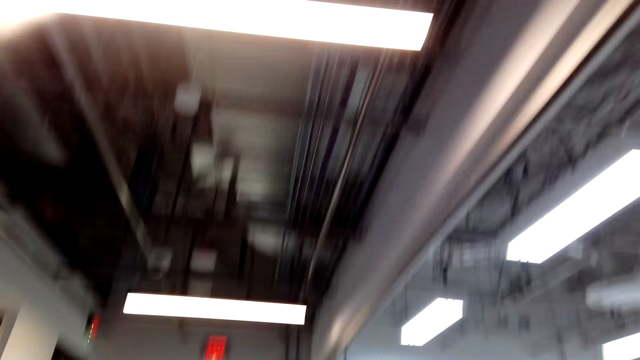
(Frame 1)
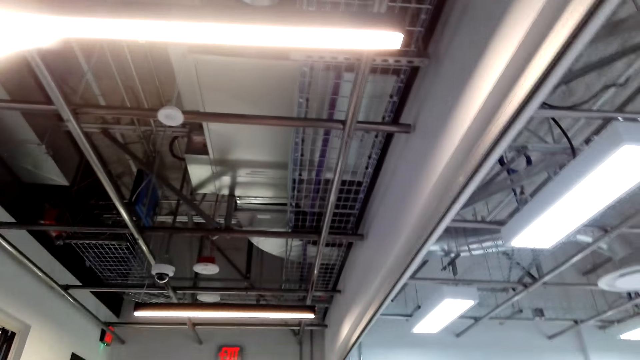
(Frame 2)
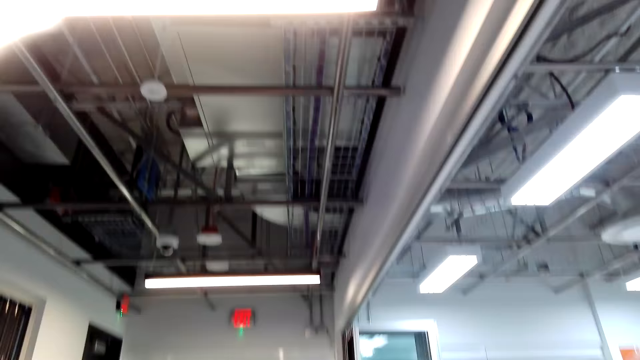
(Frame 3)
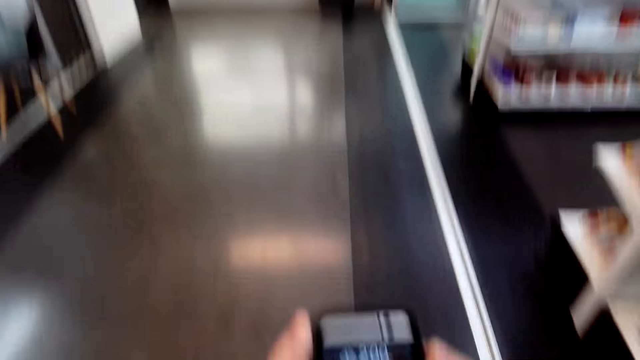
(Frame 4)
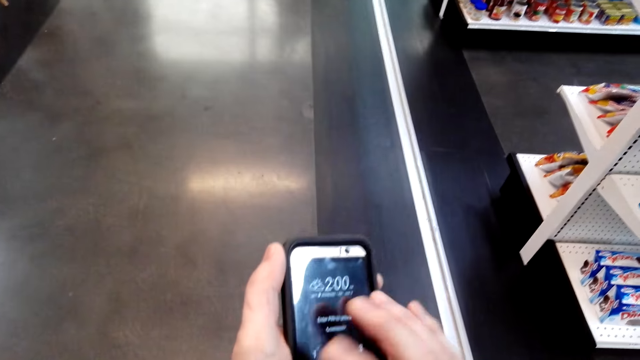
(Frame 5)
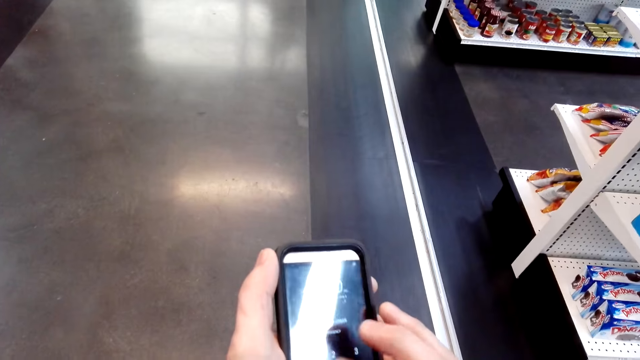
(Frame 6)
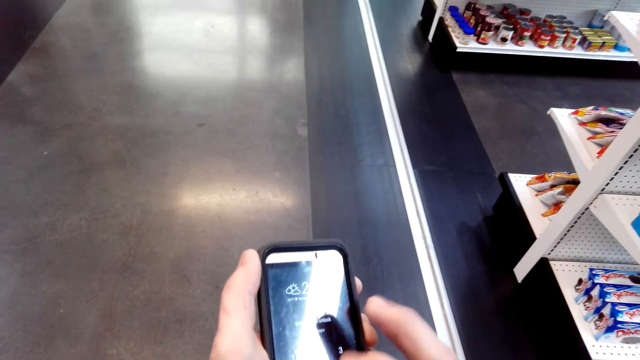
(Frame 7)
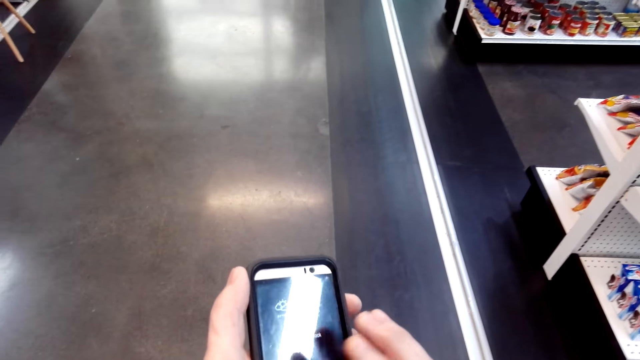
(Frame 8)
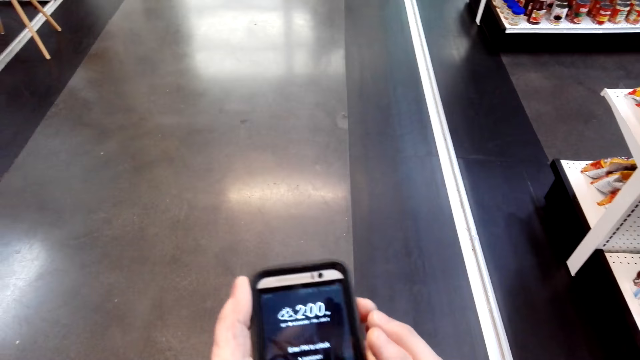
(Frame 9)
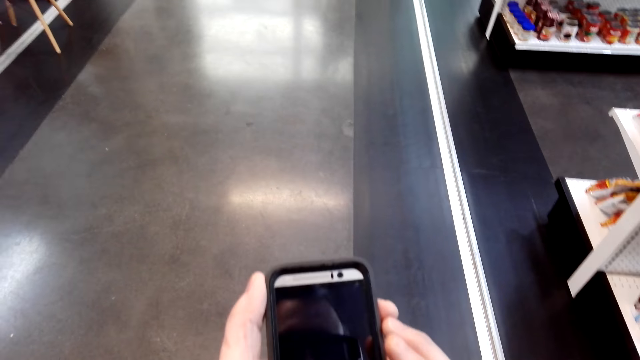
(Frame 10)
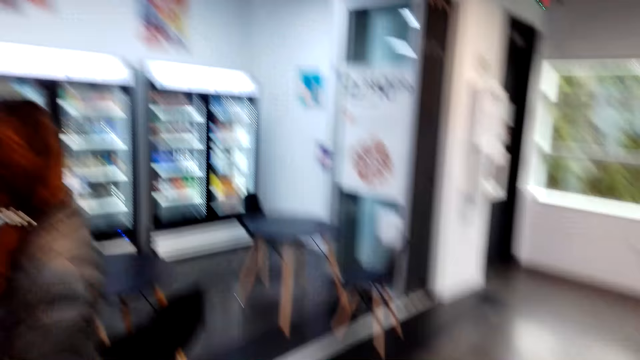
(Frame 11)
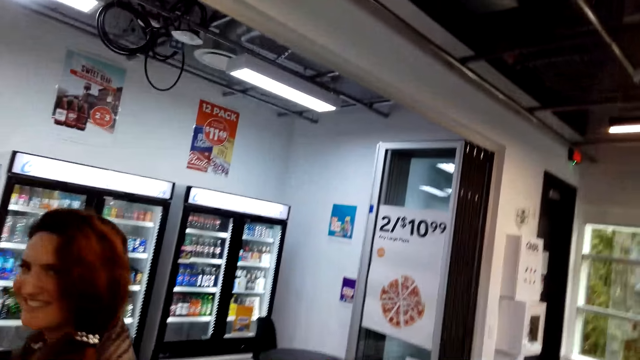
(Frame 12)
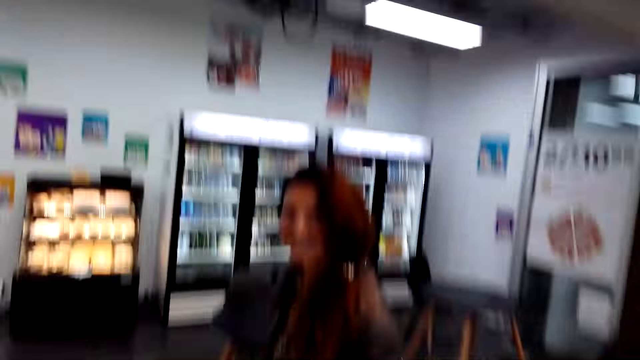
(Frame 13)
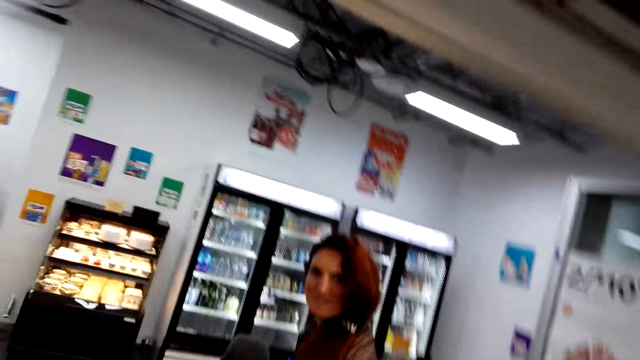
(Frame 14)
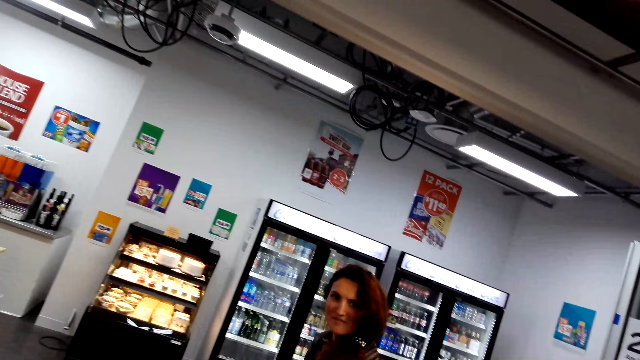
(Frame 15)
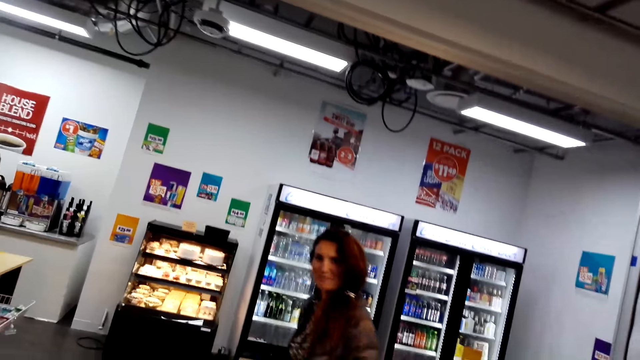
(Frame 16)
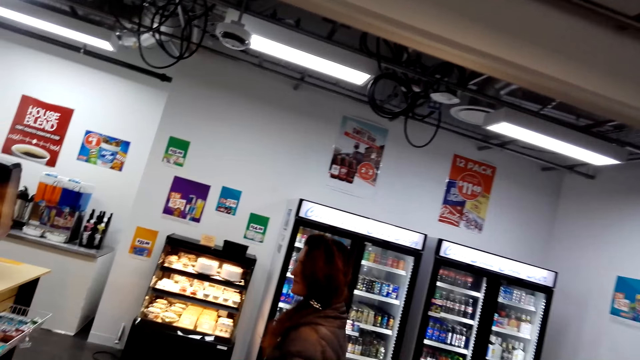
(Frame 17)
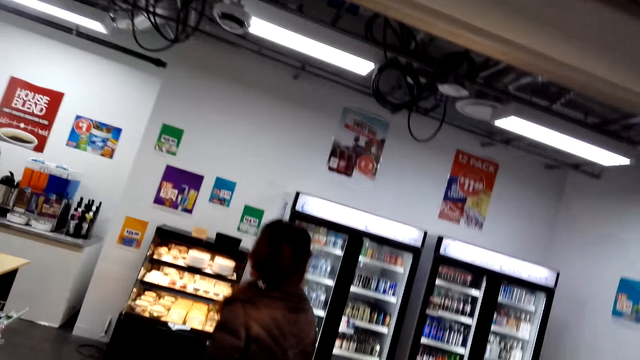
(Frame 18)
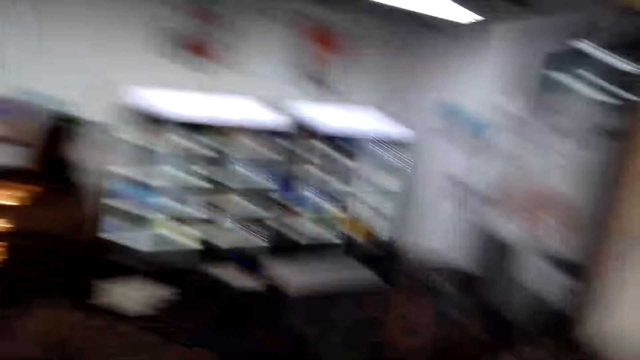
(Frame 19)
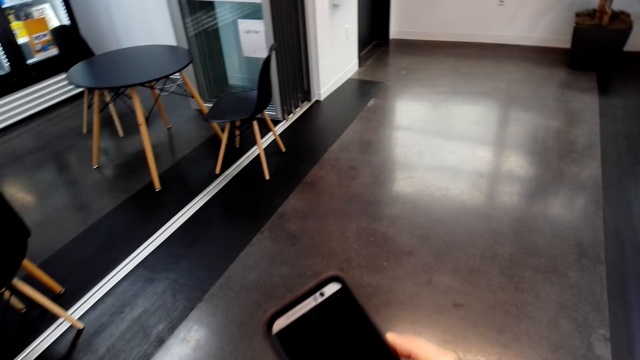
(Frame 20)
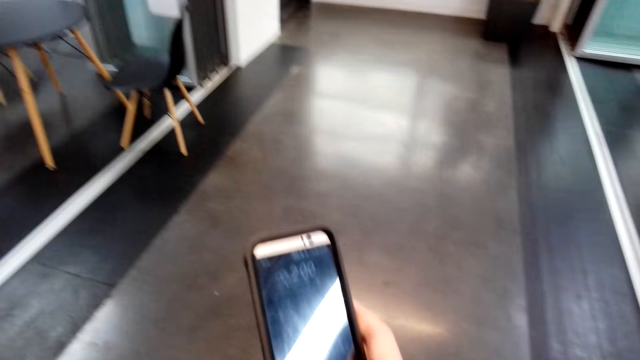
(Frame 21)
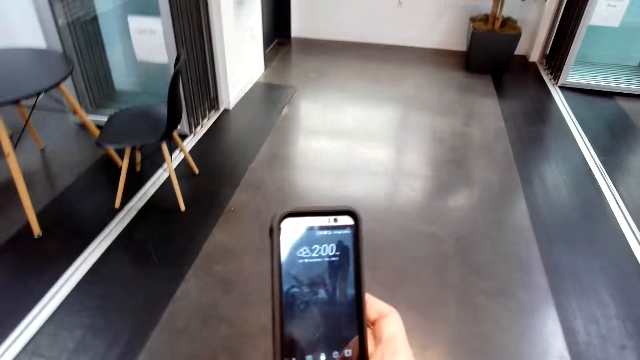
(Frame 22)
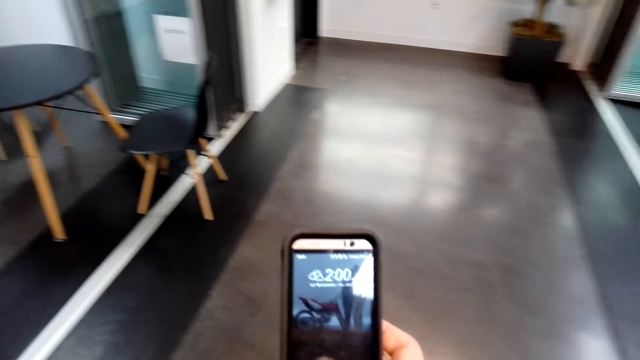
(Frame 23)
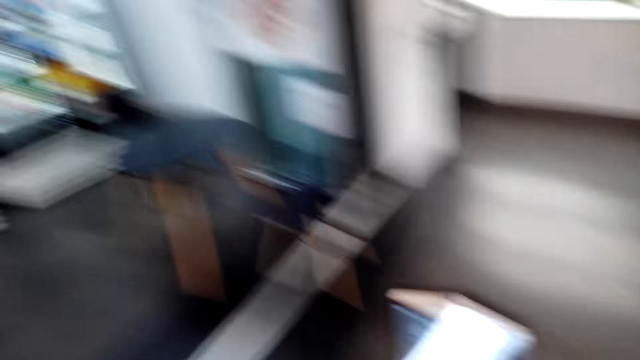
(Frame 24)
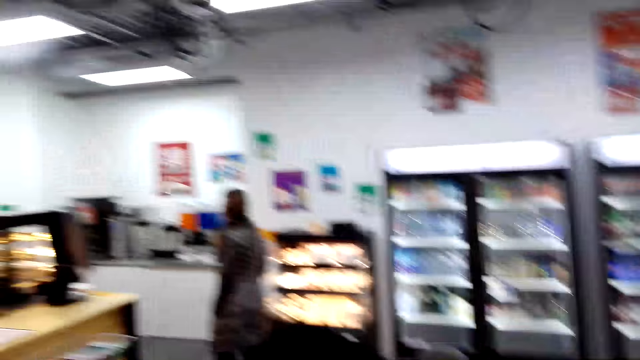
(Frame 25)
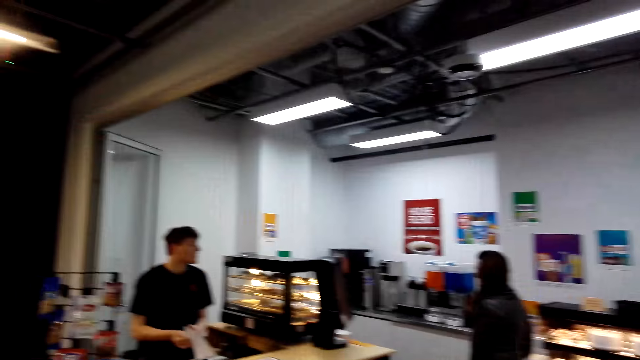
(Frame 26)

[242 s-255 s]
The camera wearer looks up. He presses the phone. The other person stares at the camera wearer. The camera wearer speaks to the woman. The woman speaks to the camera wearer. The camera wearer speaks to the woman. He checks his phone. He speaks to the woman.

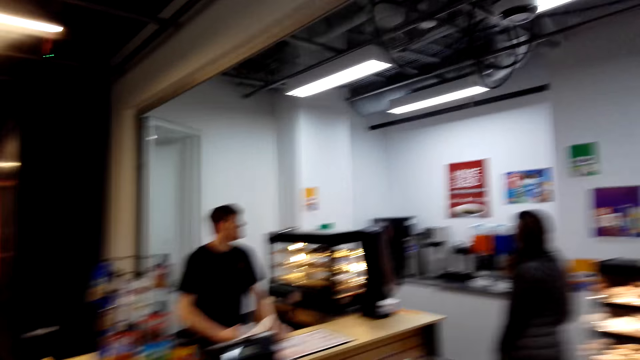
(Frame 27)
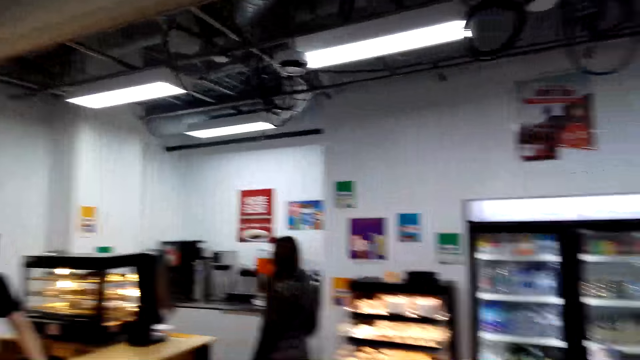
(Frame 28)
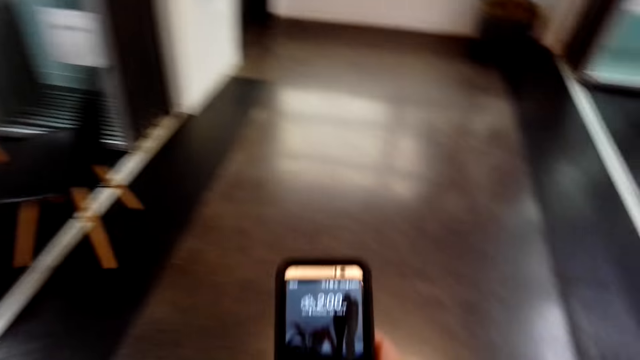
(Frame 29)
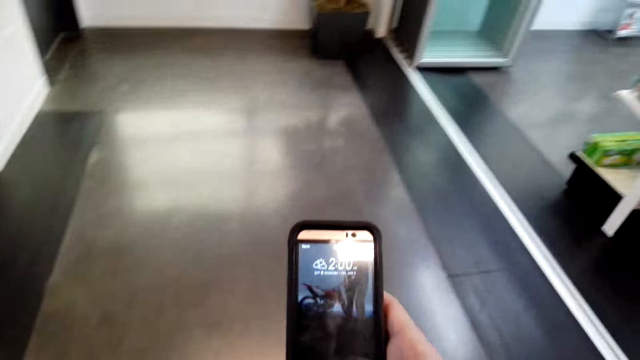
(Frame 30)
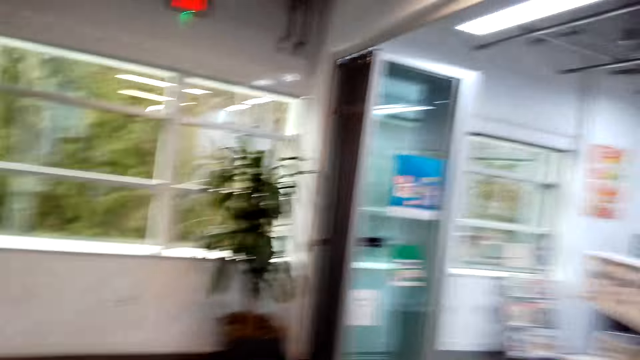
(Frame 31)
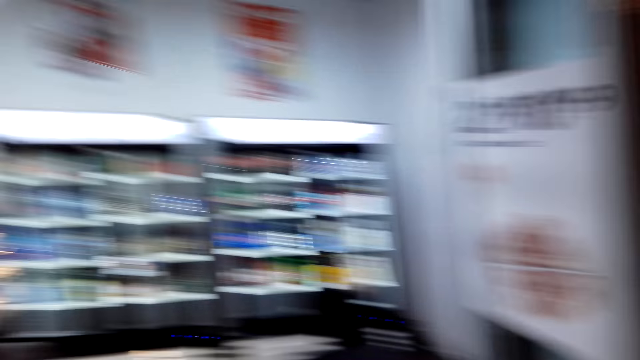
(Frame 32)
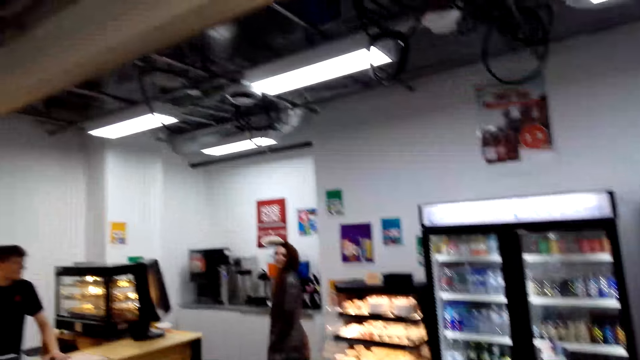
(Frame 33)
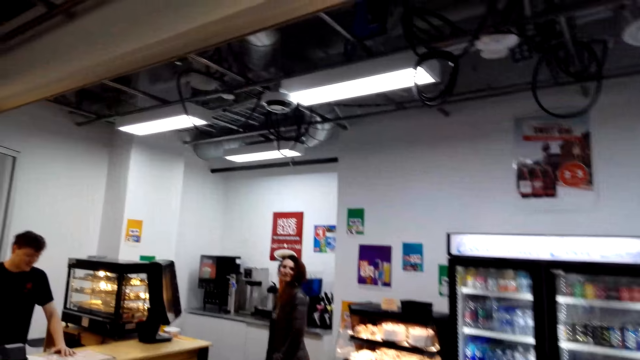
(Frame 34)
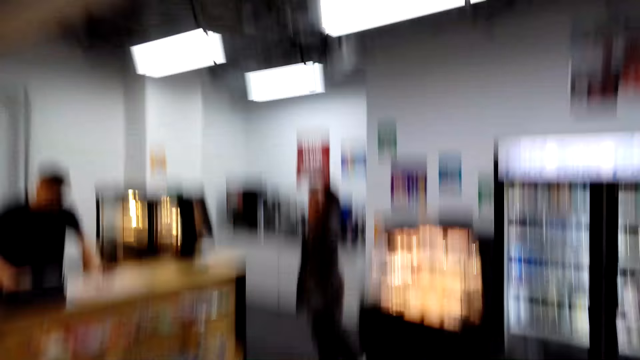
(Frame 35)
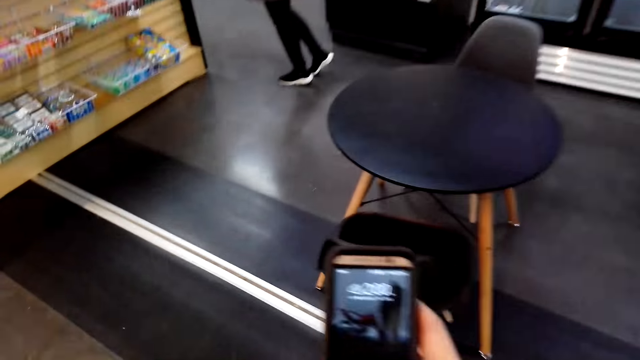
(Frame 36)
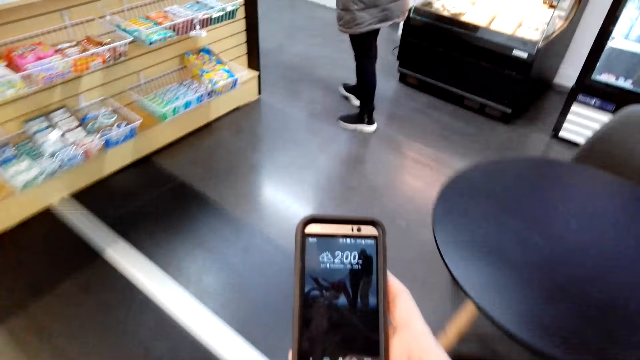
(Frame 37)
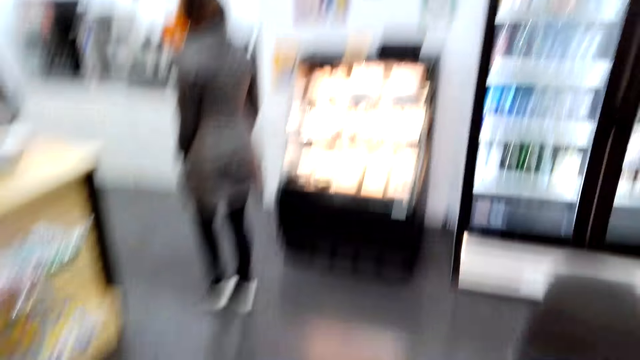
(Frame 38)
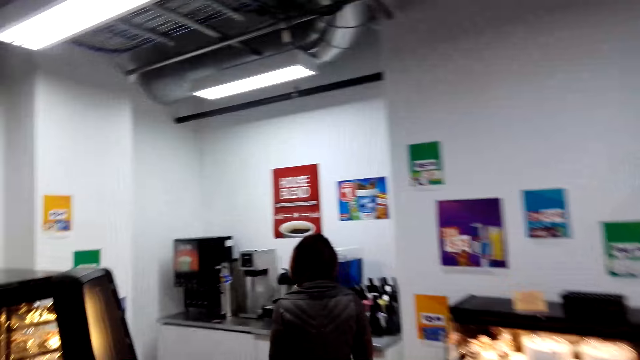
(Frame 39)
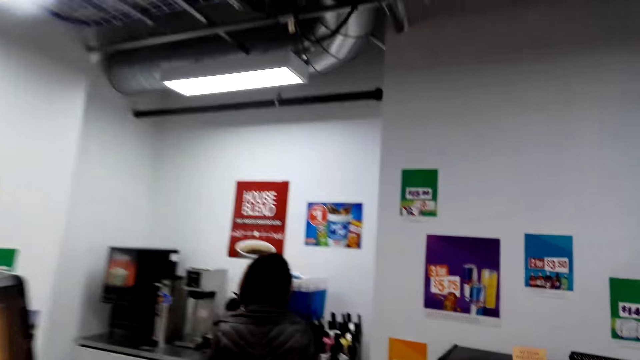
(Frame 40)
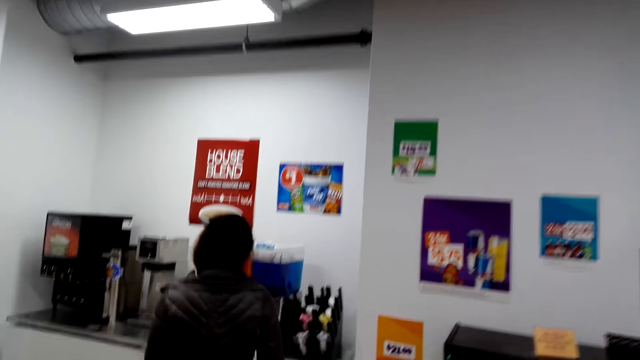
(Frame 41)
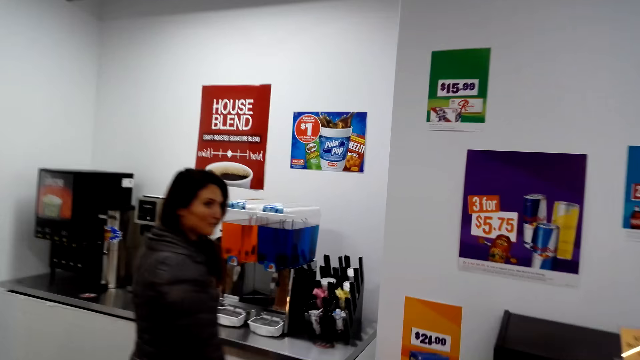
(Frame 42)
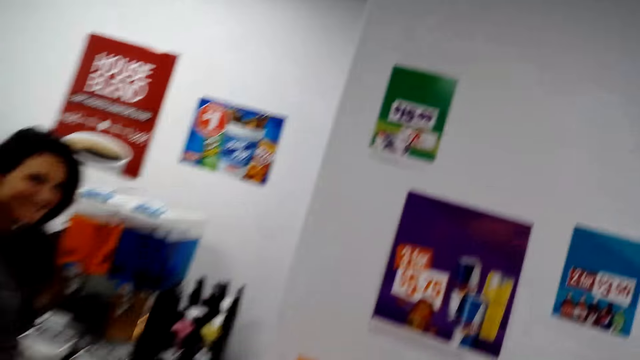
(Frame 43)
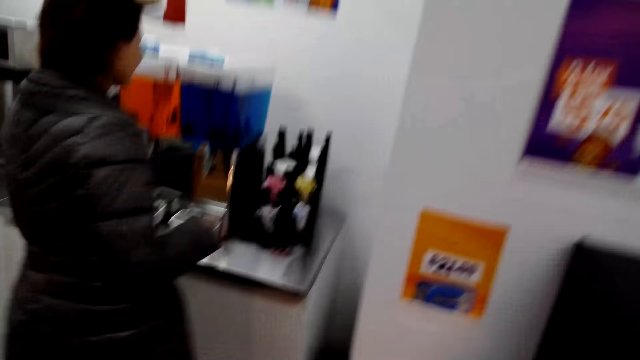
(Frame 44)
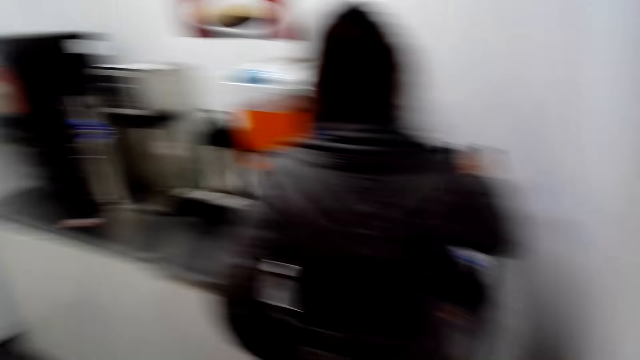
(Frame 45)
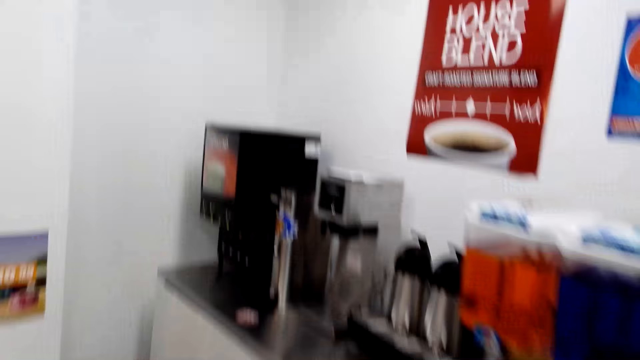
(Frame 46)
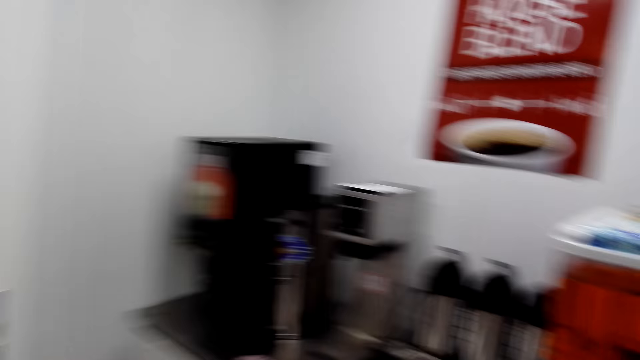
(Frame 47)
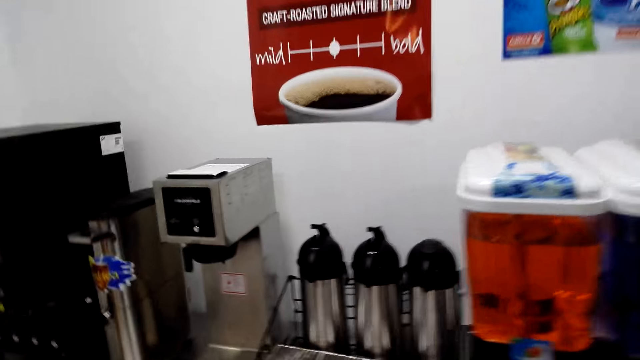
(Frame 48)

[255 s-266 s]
The camera wearer looks at the woman and the cashier. The first person holds the paper. The camera wearer checks his phone. He looks around. The woman speaks to the camera wearer. The camera wearer speaks to the woman. He checks his phone and walks. He speaks to the woman. The woman speaks to the camera wearer. The other person takes the mug.
